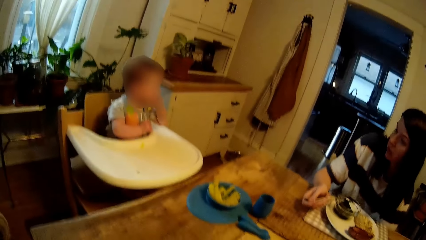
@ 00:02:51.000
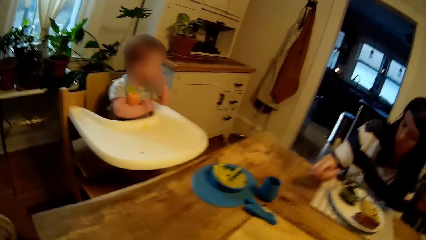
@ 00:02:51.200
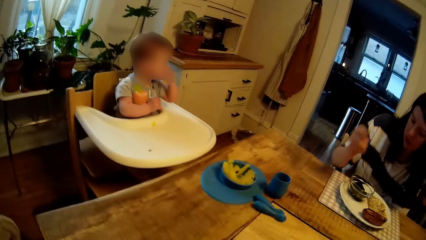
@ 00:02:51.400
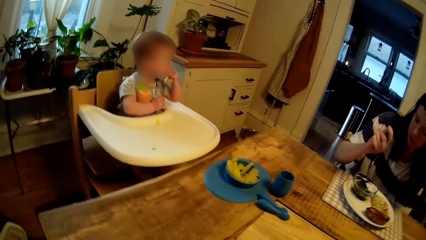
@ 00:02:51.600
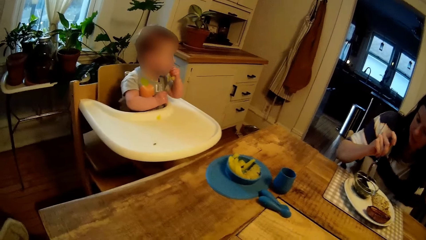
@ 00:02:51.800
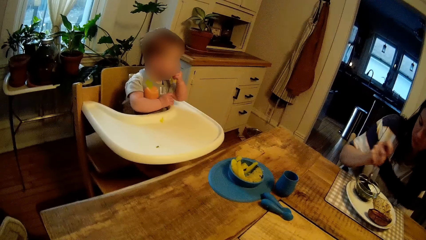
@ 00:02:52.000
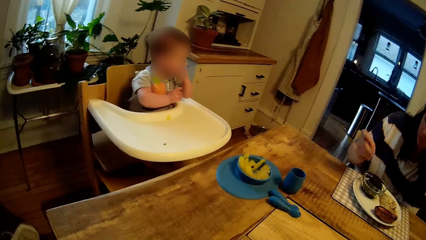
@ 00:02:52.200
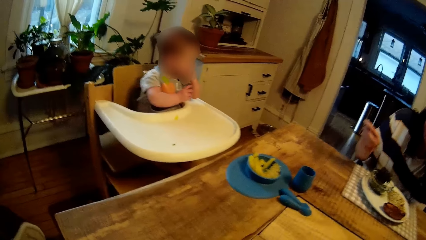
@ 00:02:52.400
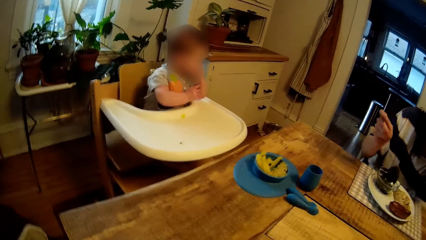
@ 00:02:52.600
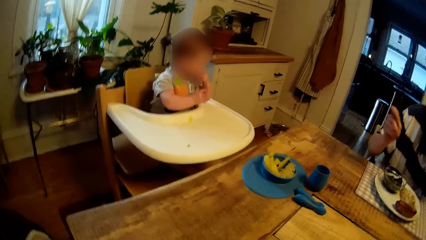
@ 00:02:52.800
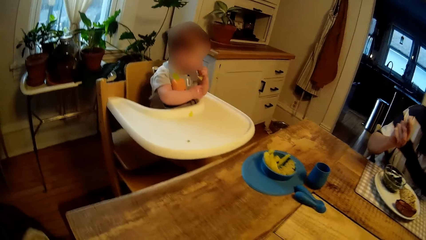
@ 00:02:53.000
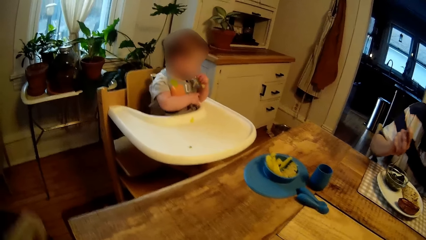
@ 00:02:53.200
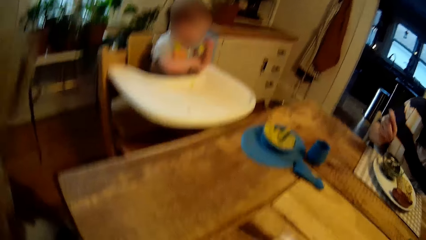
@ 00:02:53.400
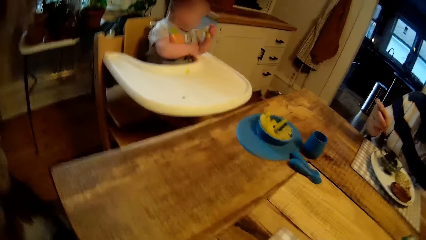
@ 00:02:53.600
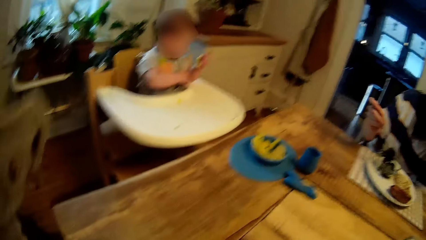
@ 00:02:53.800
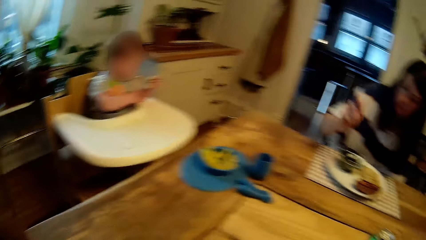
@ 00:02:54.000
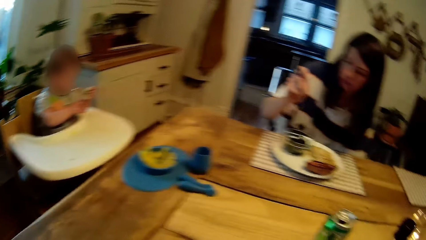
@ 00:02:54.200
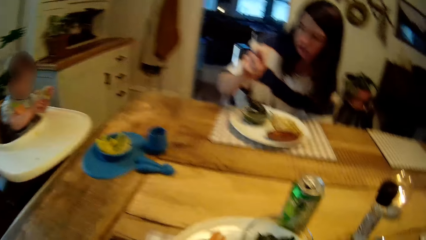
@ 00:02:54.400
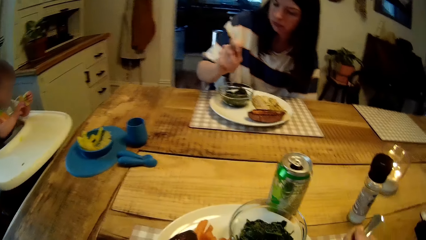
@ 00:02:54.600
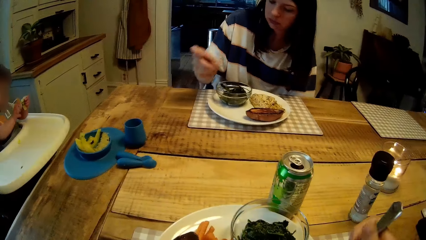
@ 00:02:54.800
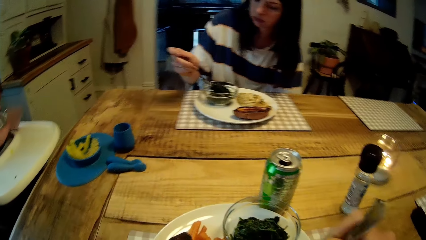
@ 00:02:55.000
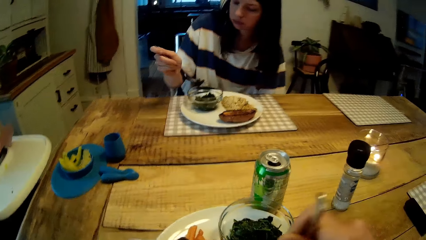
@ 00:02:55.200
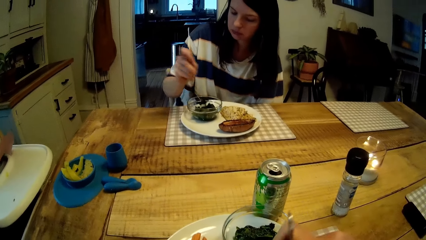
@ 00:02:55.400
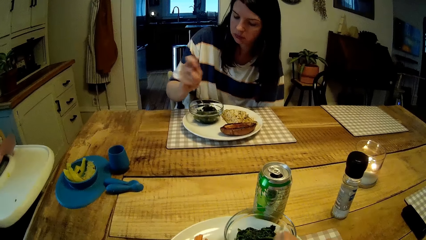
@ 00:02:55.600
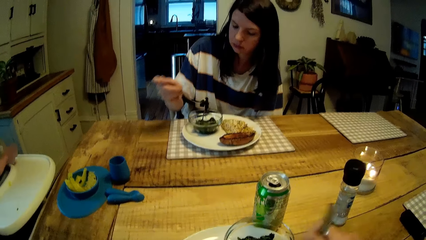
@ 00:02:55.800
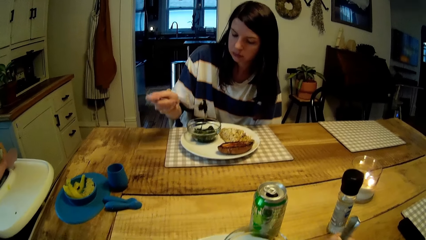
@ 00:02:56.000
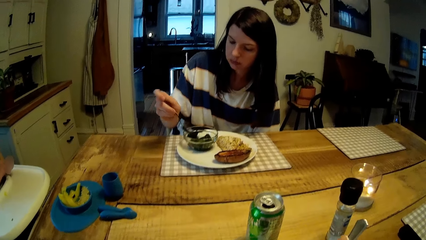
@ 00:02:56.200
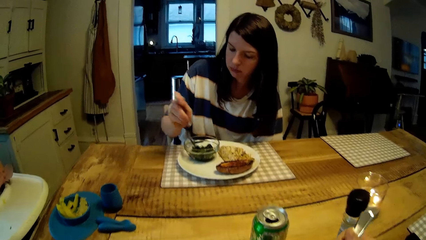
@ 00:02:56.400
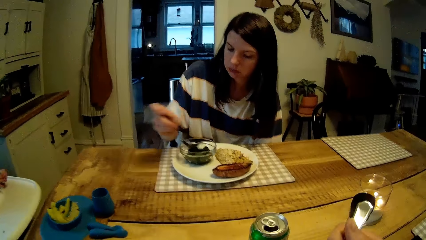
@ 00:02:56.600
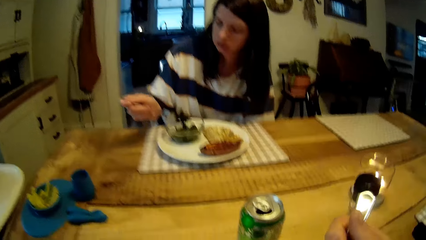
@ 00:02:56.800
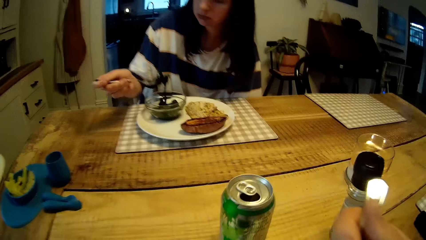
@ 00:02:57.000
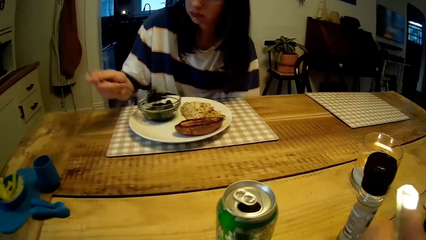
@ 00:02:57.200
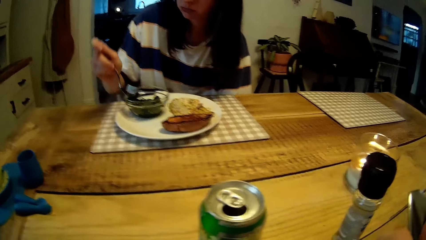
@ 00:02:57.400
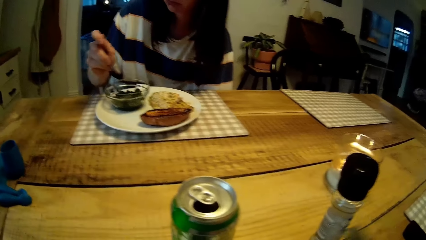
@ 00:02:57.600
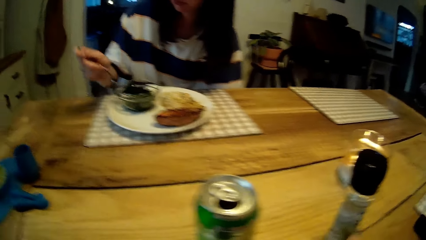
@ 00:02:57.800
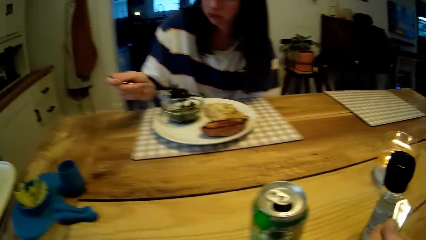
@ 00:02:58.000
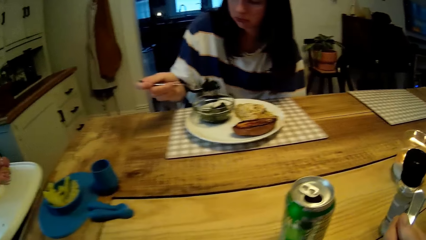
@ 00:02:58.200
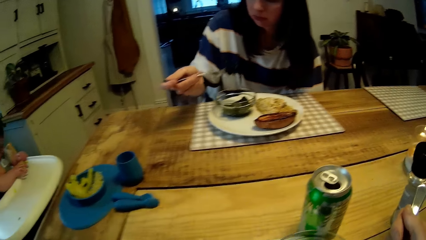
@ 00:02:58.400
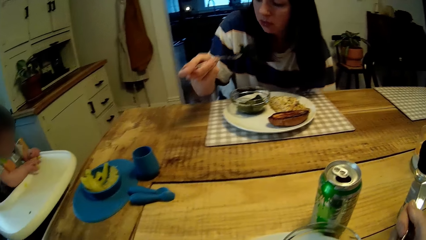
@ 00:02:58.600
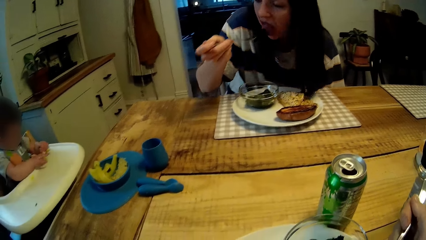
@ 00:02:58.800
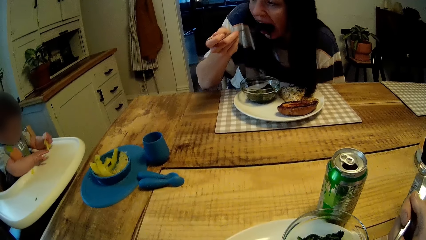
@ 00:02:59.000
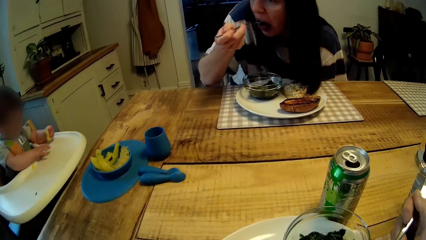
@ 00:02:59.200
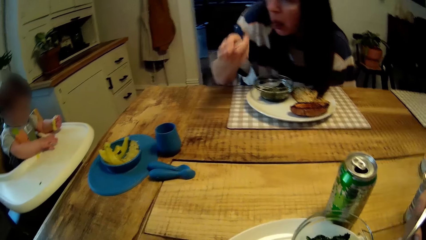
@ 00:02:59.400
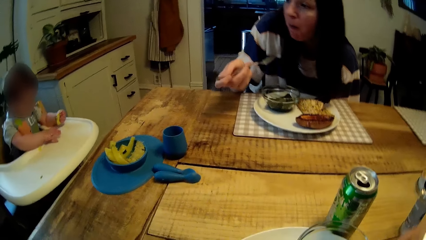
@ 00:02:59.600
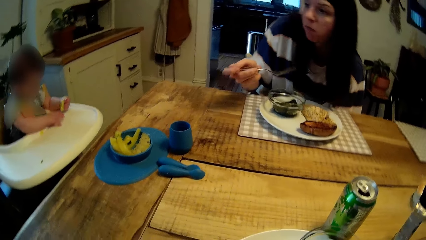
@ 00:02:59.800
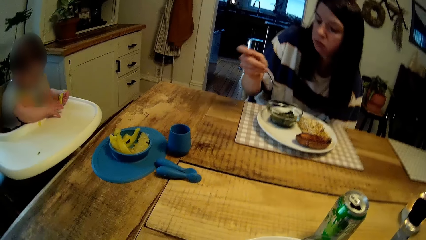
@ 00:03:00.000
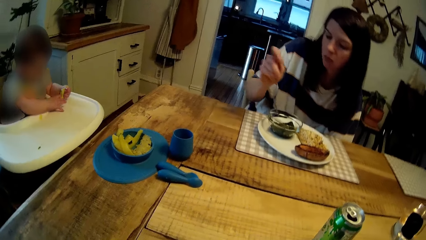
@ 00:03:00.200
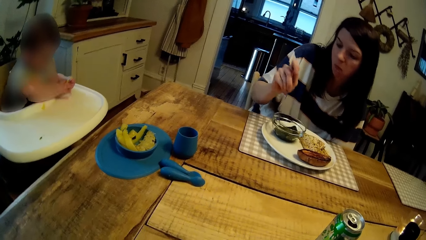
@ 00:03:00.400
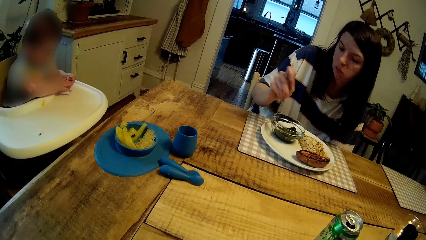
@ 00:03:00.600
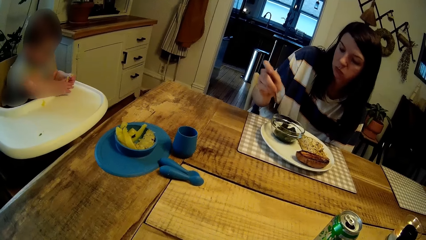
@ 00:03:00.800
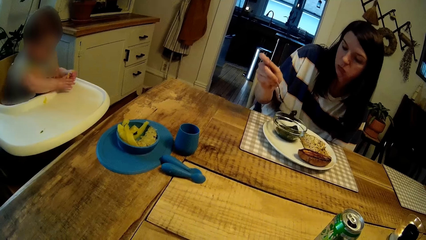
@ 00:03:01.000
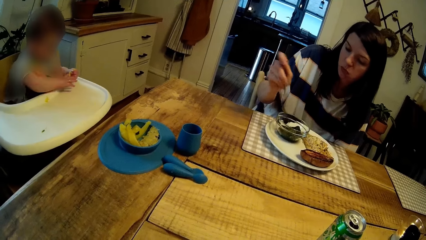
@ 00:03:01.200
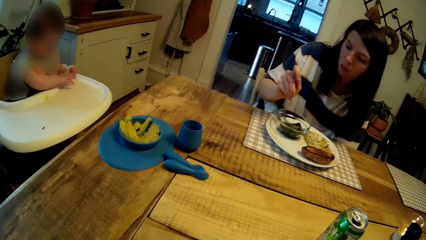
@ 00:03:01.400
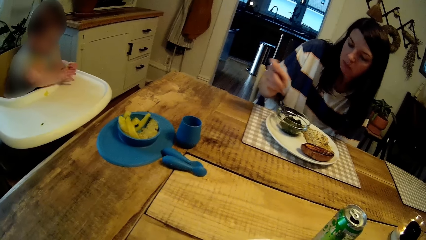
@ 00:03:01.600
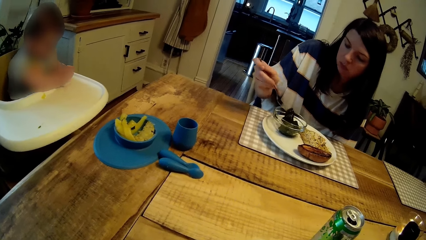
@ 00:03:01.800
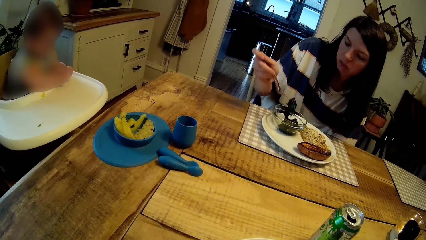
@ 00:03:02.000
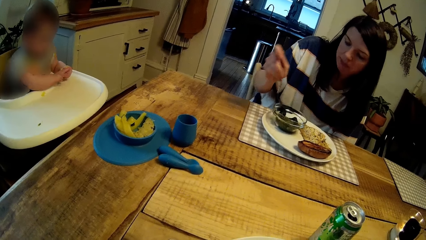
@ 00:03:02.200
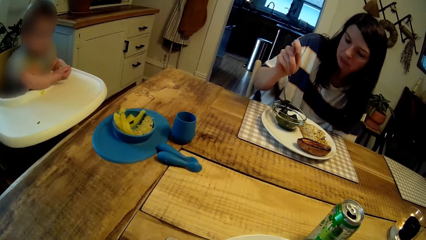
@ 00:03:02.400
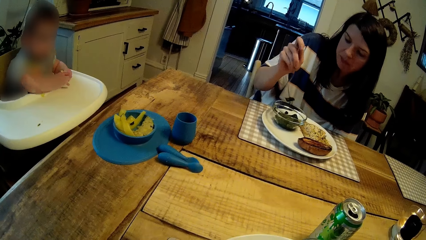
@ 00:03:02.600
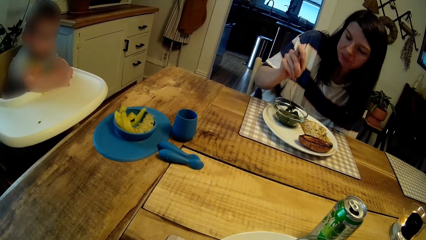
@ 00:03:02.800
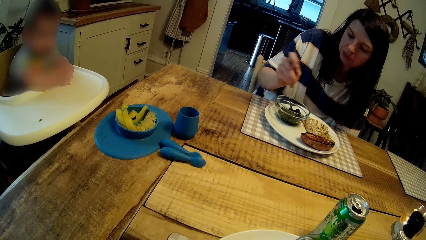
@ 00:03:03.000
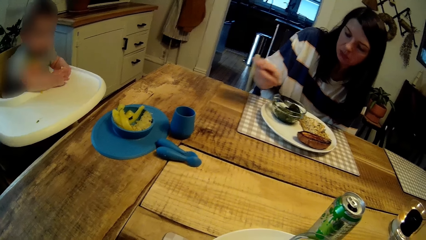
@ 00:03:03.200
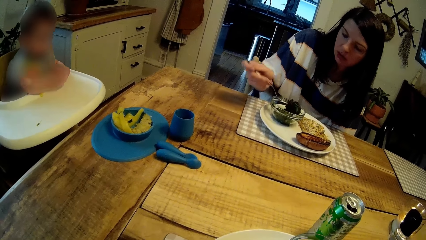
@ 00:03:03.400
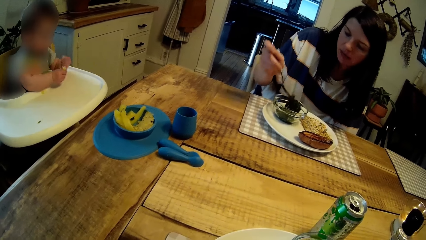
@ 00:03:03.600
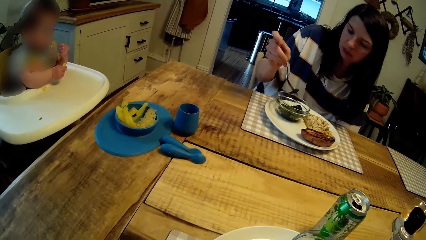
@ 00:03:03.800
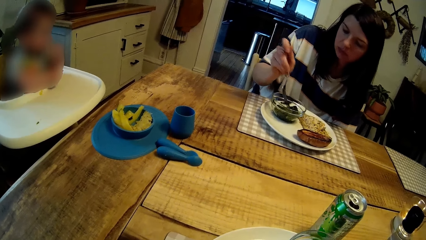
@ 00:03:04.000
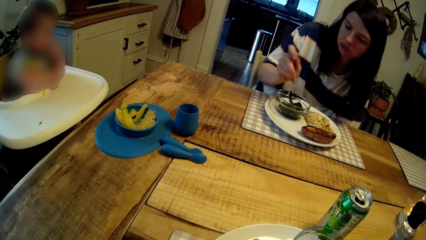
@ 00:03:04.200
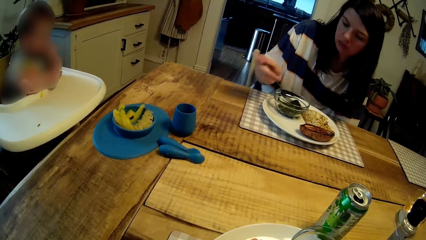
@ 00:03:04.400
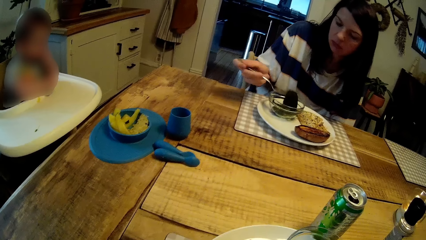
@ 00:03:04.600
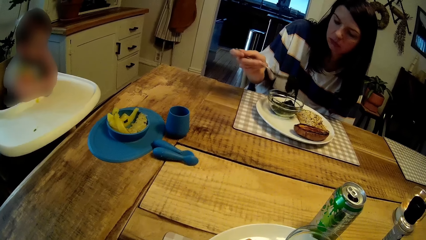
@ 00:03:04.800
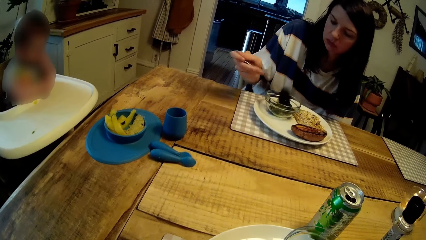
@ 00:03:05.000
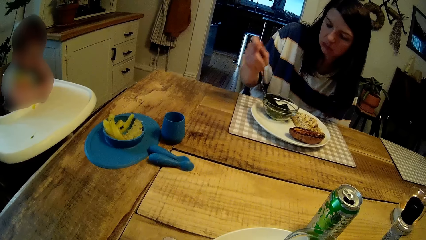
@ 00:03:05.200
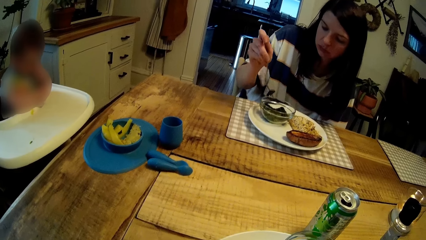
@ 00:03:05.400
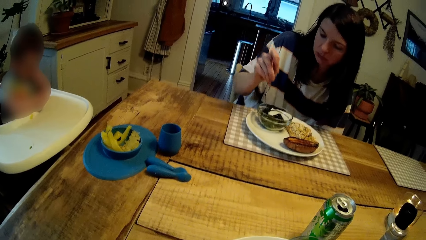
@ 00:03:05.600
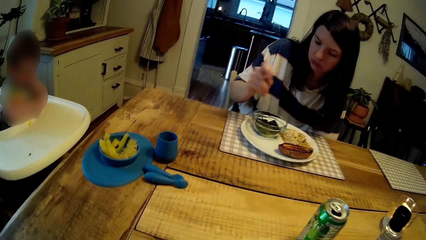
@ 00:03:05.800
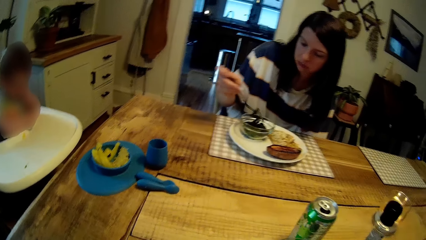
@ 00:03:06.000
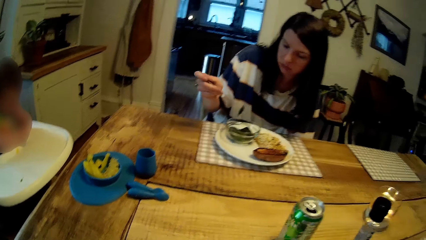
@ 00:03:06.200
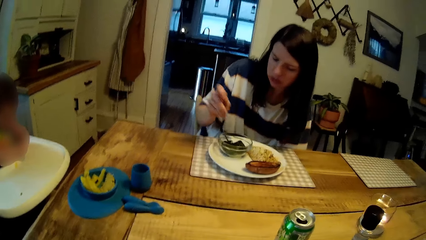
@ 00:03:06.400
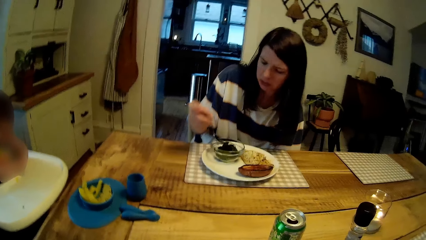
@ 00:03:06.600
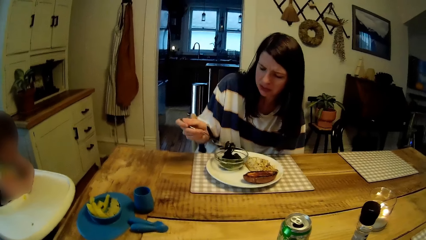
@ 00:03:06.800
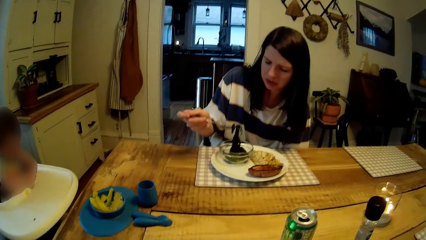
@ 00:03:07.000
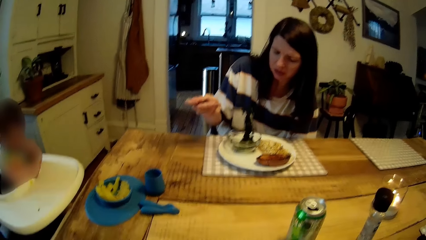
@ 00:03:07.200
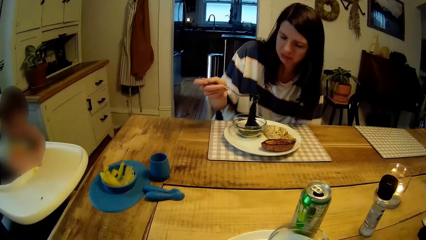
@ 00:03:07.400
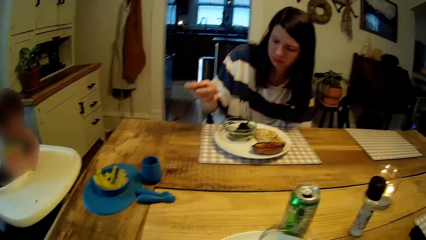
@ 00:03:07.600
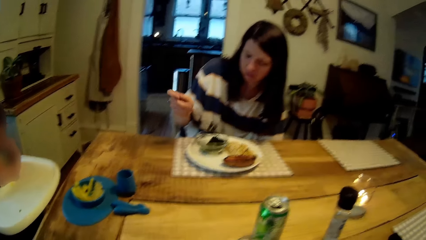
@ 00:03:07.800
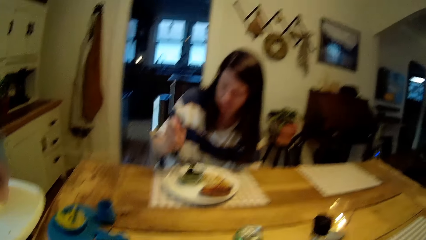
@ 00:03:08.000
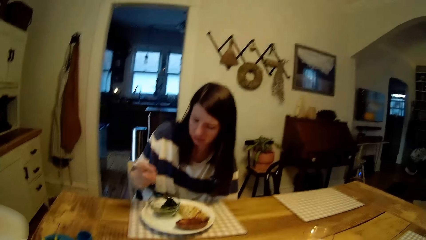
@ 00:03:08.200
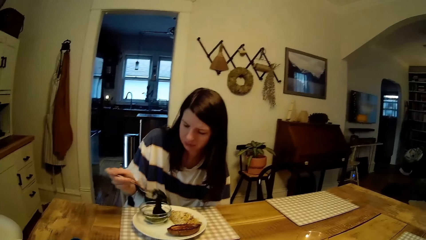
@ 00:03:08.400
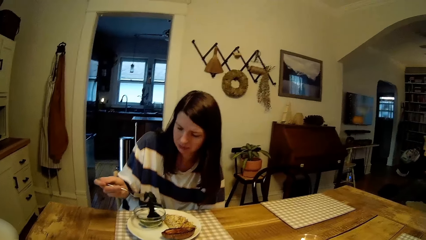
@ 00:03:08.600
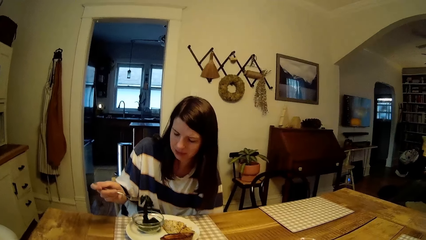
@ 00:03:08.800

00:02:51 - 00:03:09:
The woman picks up the black sesame paste from her plate of food with the fork in her right hand. The camera wearer looks at the woman. The woman eats the black sesame paste from her plate of food with the fork in her right hand. The camera wearer eats food. The woman picks up black sesame paste from her plate of food with the fork in her right hand. The woman talks to the camera wearer.
